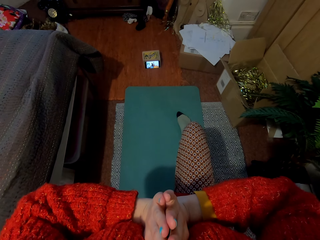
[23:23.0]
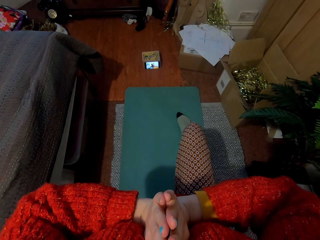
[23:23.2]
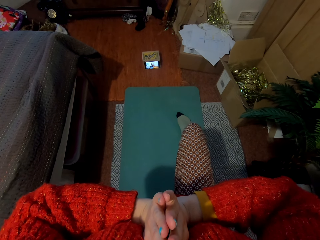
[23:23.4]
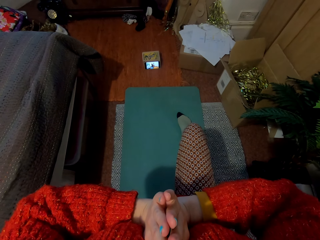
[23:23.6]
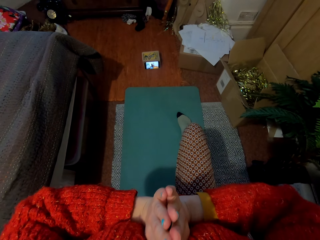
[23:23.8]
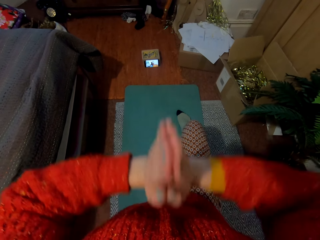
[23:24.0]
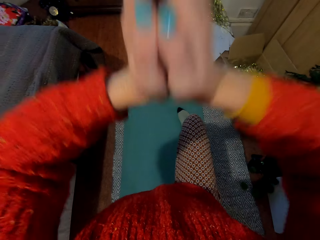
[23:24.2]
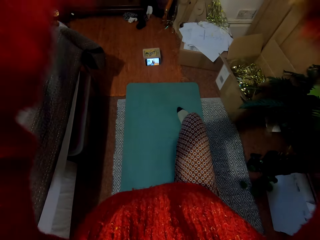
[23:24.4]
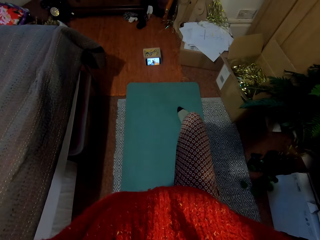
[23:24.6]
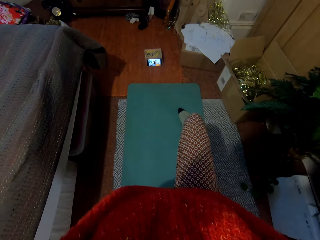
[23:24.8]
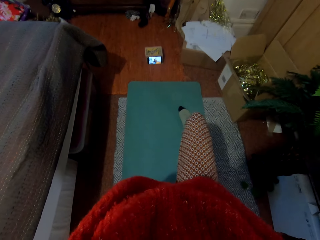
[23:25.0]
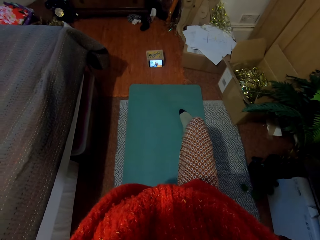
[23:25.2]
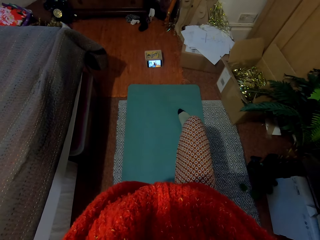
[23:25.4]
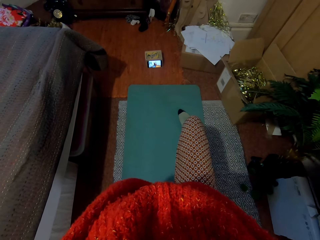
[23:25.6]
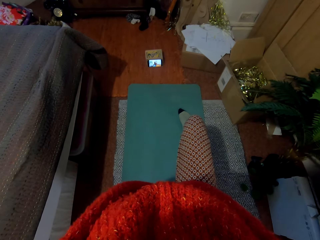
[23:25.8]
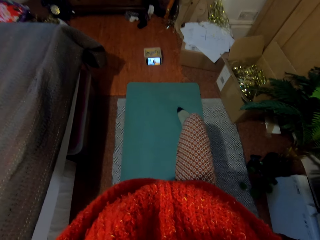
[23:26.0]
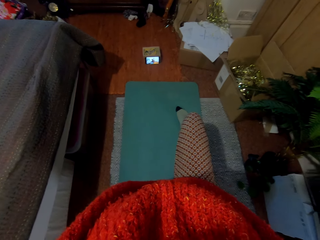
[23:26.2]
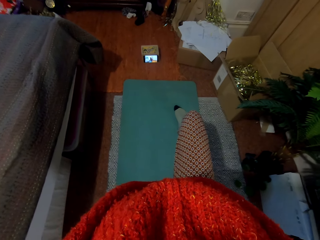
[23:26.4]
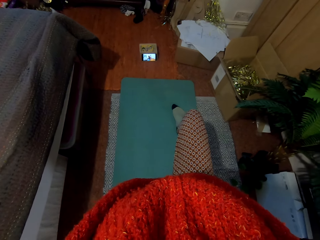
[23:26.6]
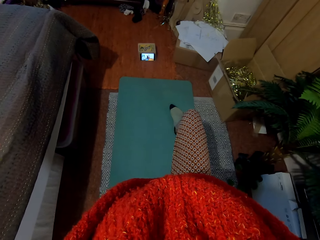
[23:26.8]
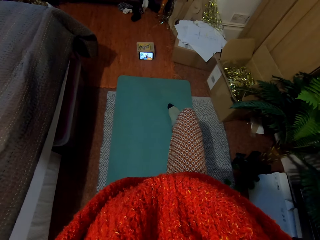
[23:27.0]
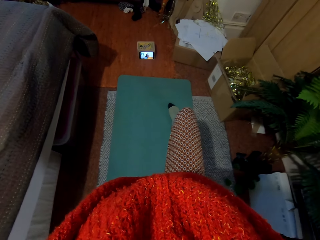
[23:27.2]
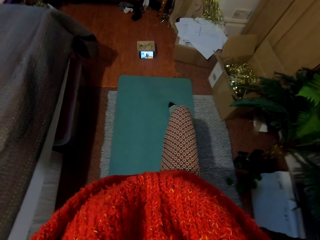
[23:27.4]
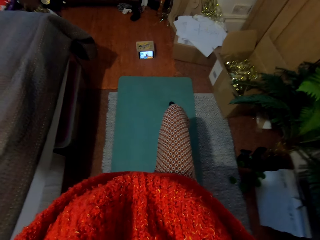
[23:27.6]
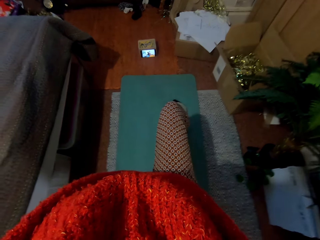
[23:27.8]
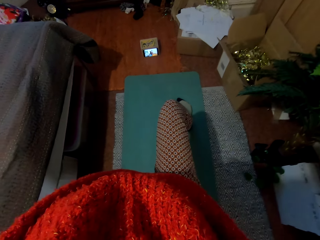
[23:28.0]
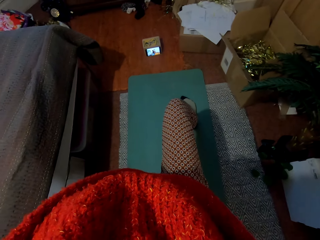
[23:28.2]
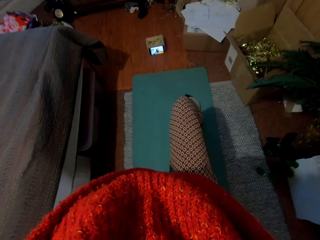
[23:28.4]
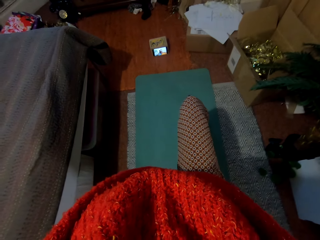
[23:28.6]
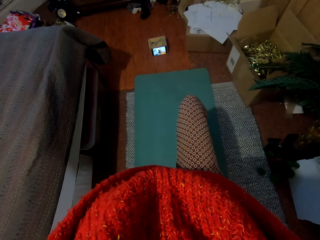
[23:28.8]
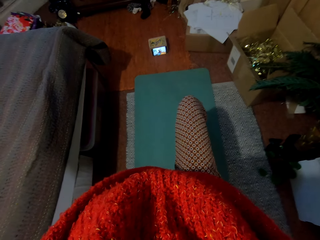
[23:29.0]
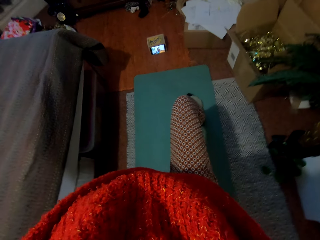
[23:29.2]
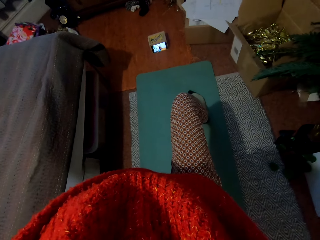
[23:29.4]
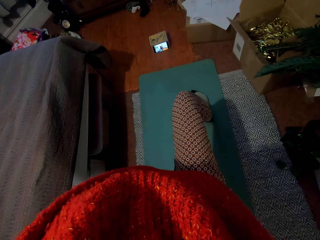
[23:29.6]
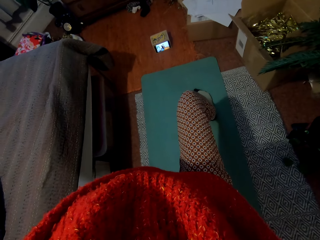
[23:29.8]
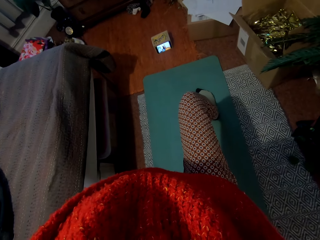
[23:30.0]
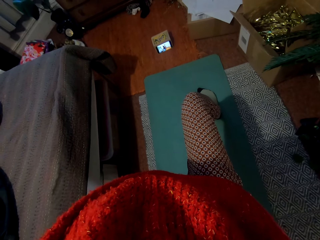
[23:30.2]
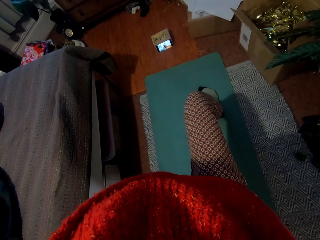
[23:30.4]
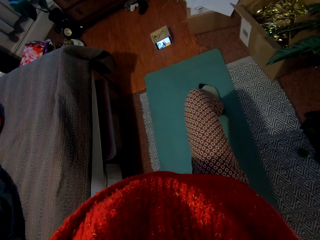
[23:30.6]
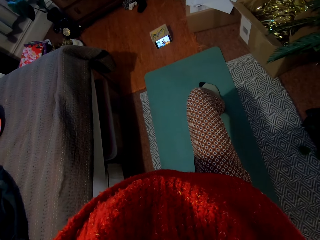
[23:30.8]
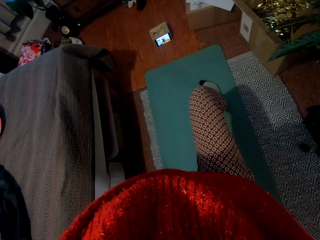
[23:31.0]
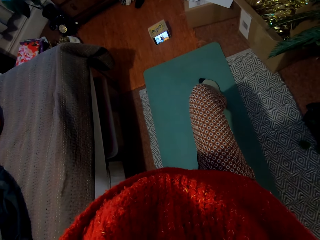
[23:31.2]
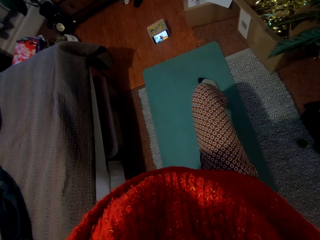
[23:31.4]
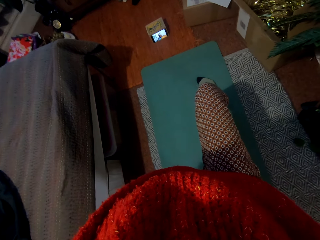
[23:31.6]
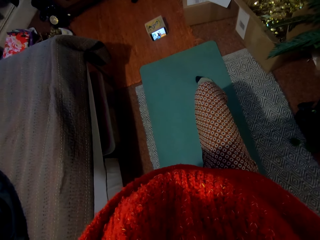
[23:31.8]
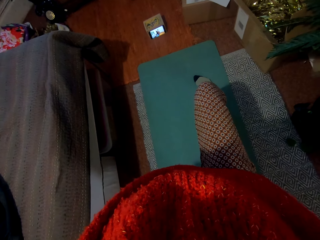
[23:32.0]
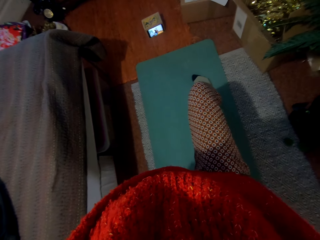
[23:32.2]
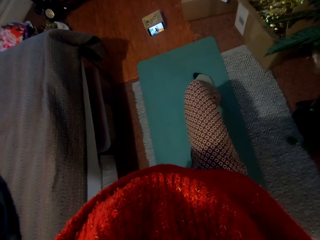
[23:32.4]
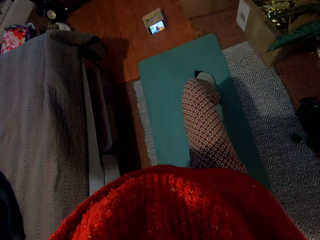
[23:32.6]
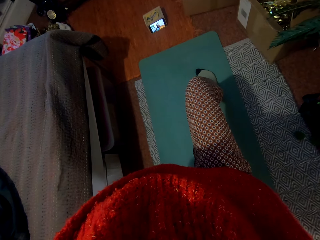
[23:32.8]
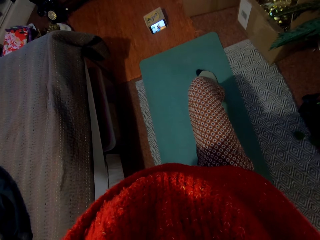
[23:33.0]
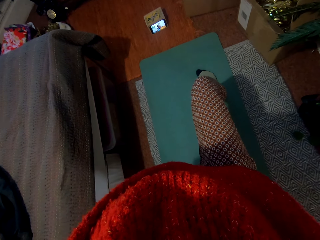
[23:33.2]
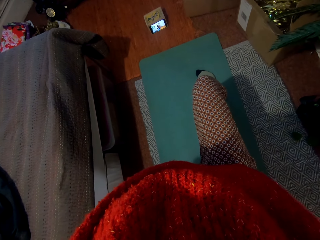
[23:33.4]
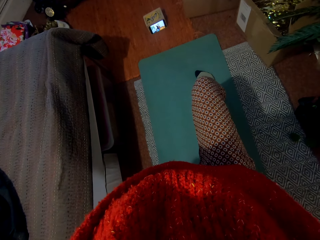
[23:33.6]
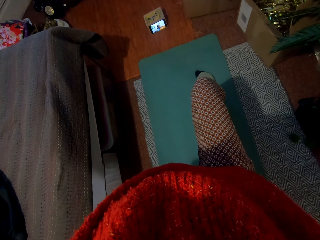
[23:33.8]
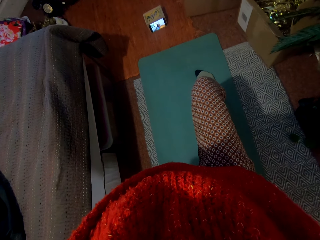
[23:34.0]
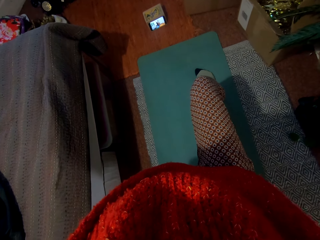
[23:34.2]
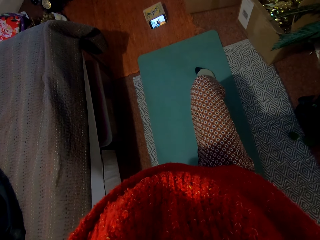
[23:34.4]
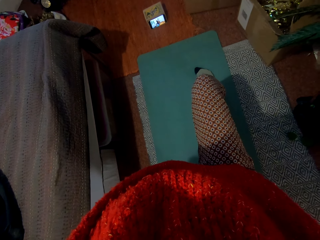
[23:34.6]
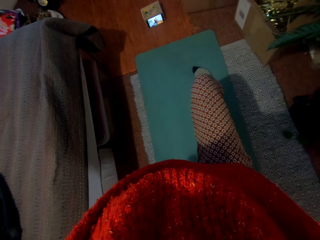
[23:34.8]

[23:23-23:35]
The camera wearer lifts the hand up.

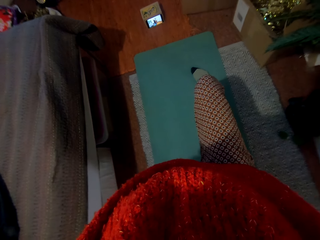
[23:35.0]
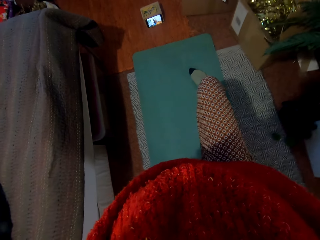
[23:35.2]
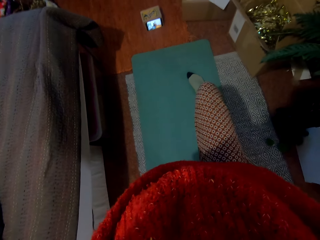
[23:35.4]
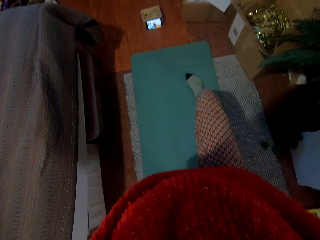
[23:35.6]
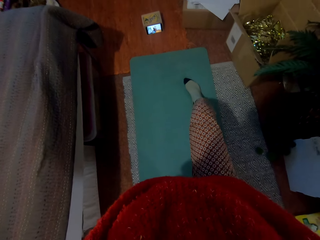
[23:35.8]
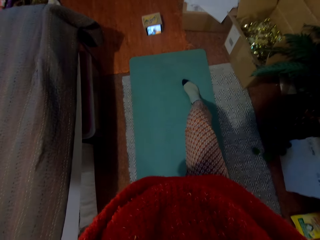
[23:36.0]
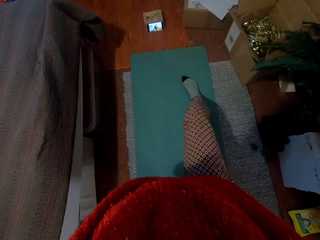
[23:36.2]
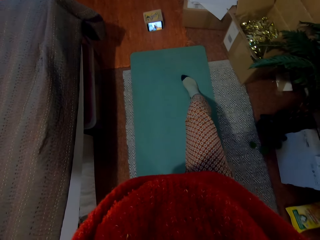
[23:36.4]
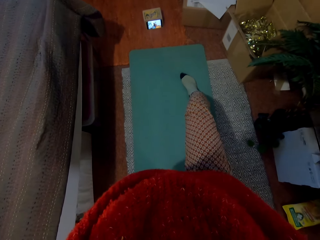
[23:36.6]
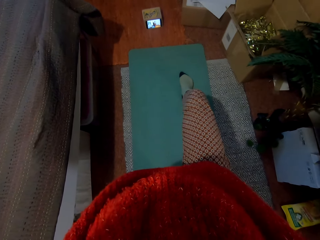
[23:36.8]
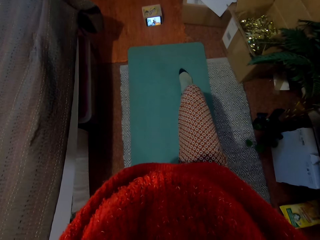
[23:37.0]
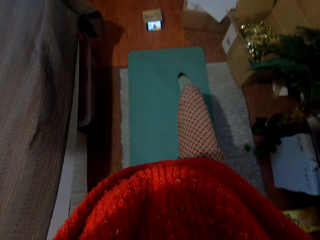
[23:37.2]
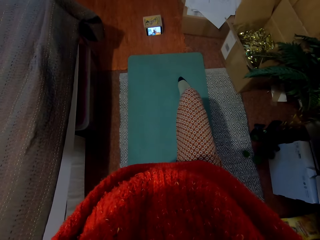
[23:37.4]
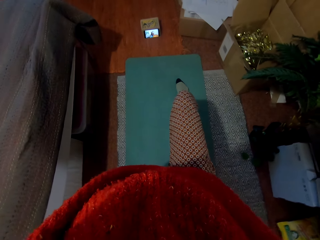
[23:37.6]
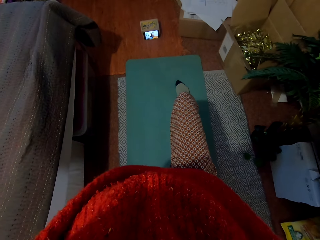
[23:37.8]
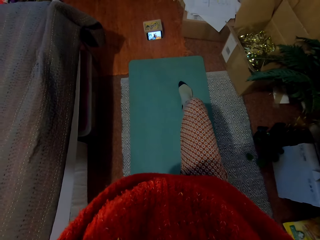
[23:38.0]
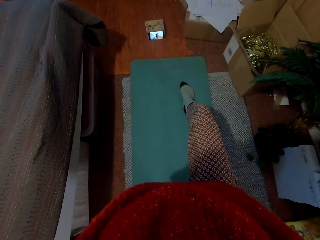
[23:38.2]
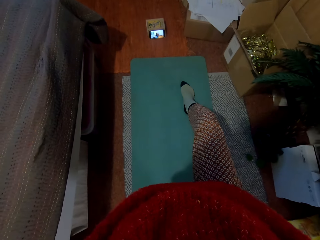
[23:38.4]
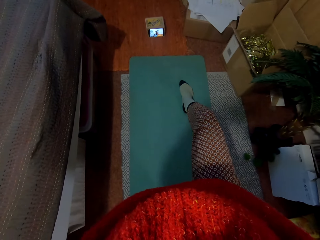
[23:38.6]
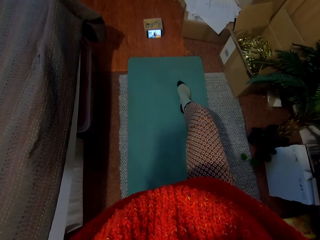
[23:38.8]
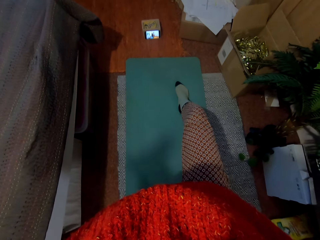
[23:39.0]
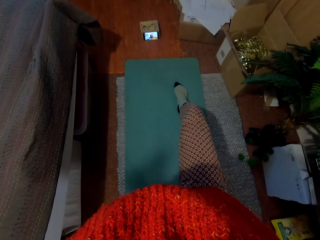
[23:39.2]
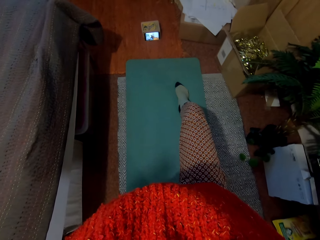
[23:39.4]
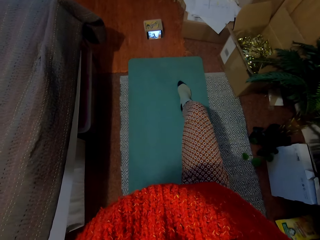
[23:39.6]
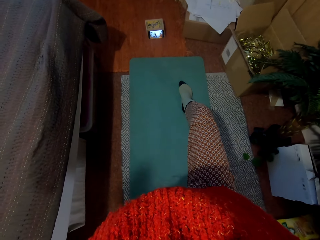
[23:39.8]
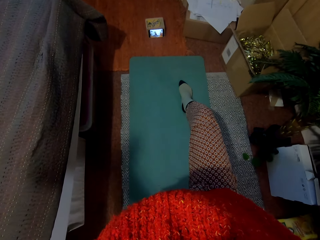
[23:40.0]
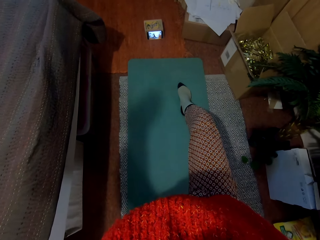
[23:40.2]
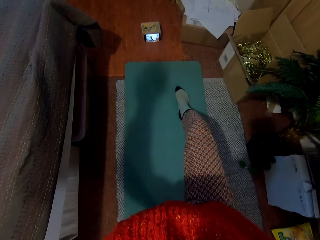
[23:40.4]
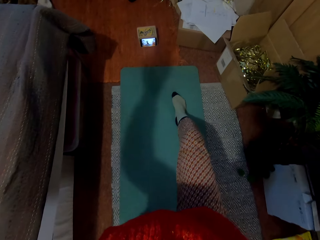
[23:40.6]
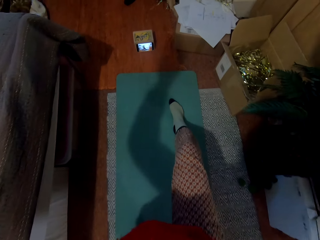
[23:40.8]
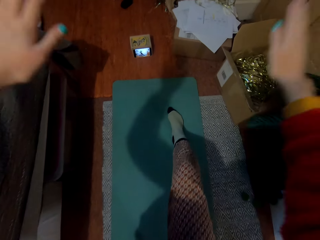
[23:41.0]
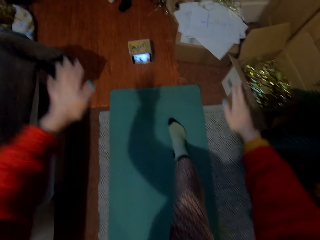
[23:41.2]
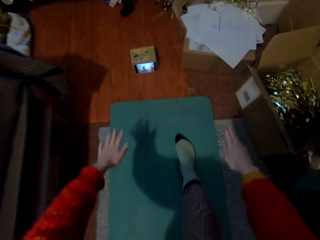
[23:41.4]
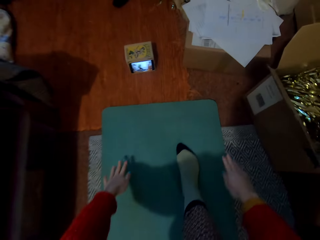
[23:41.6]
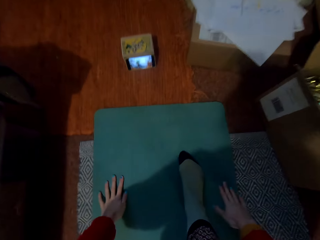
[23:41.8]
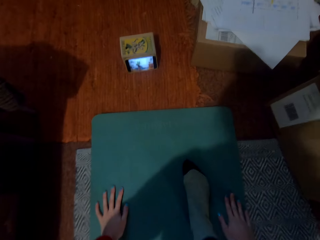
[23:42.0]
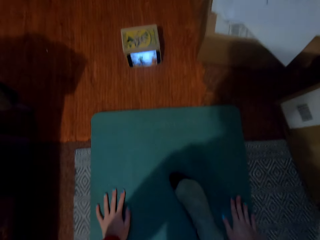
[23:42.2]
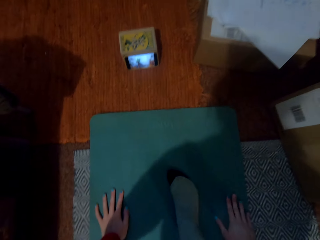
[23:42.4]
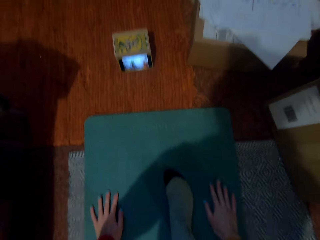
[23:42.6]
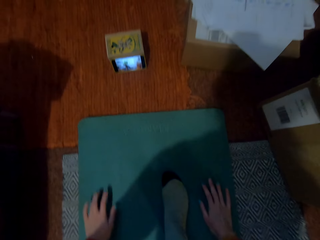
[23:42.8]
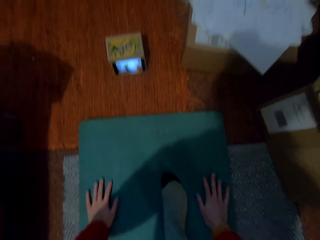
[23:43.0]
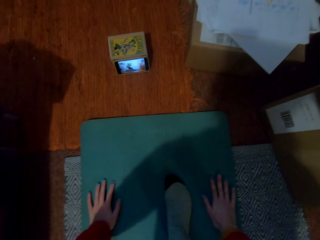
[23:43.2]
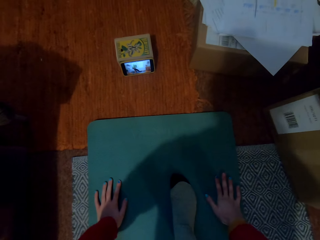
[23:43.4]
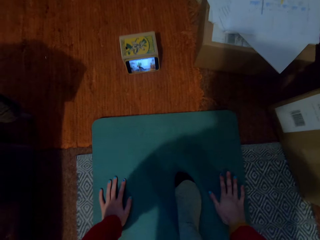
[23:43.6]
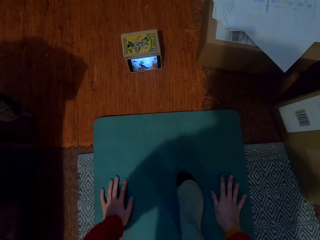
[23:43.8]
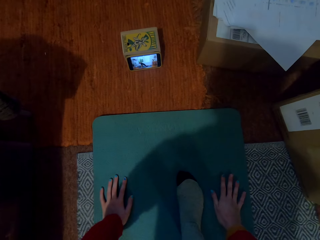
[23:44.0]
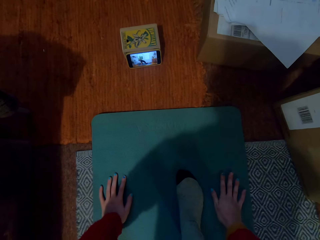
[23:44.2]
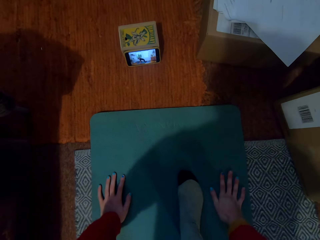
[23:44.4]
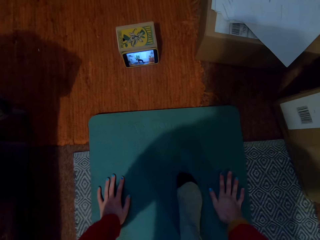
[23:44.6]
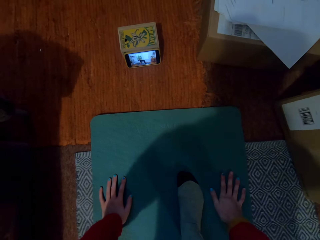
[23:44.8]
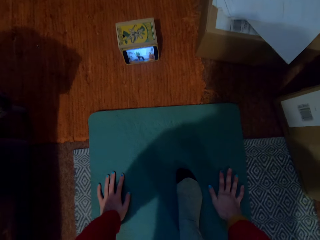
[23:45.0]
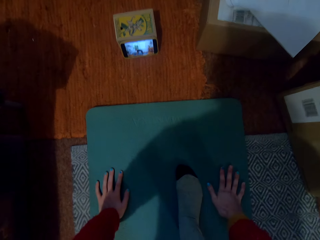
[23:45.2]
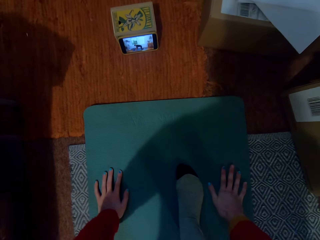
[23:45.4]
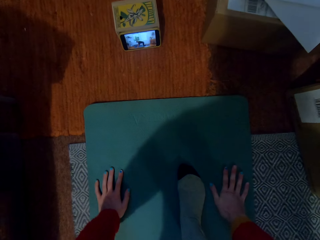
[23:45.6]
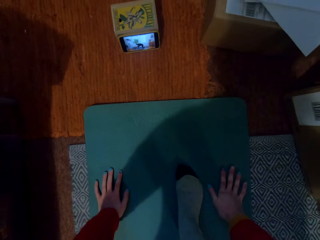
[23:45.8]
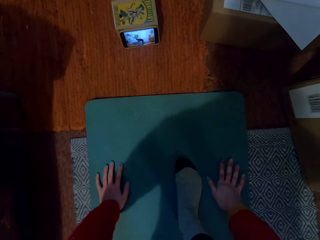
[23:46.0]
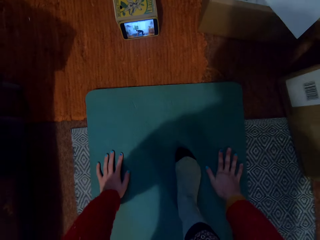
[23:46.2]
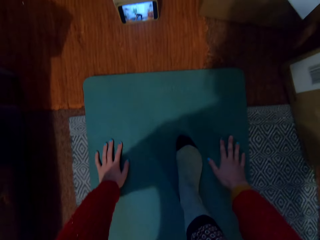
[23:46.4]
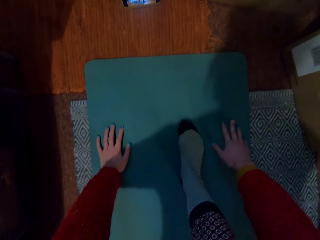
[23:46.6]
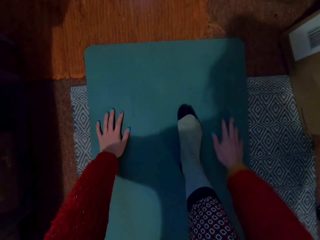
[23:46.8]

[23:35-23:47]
The camera wearer touches the floor with the hand. They do exercises.
